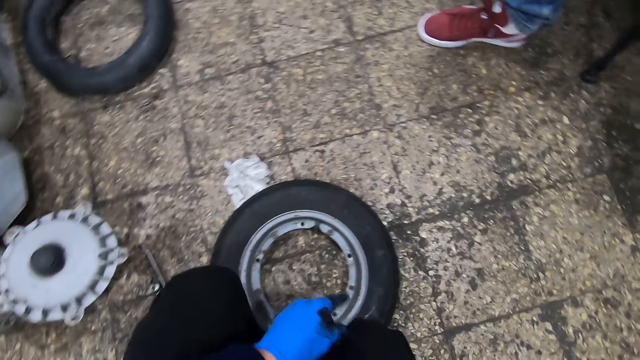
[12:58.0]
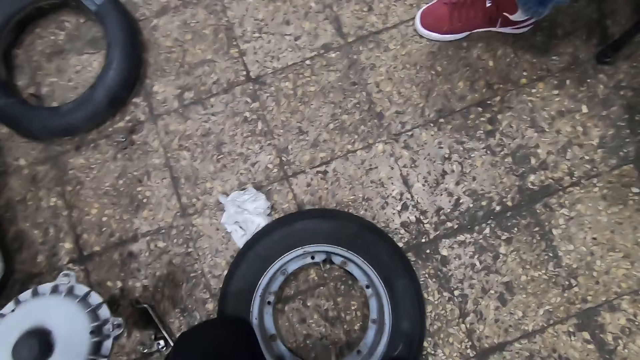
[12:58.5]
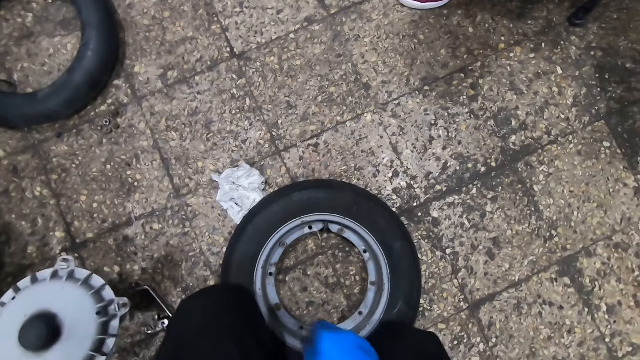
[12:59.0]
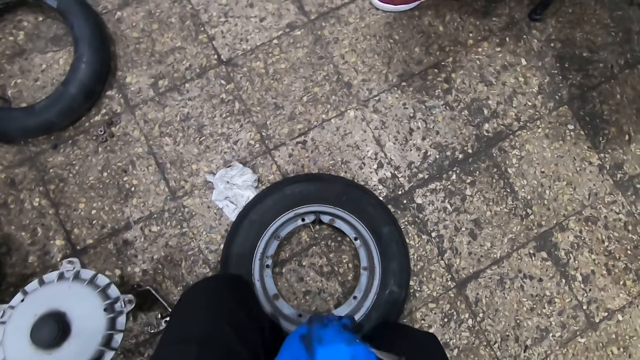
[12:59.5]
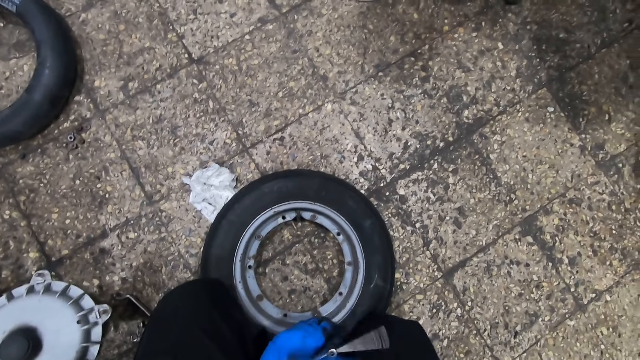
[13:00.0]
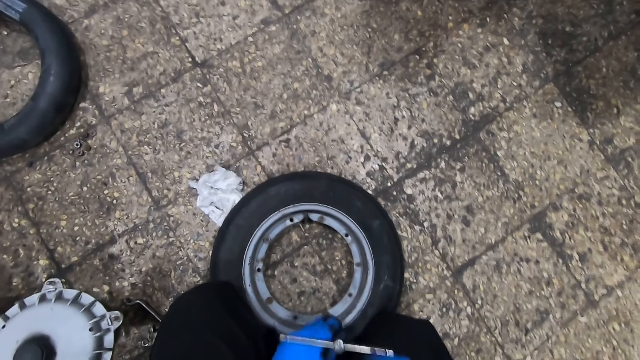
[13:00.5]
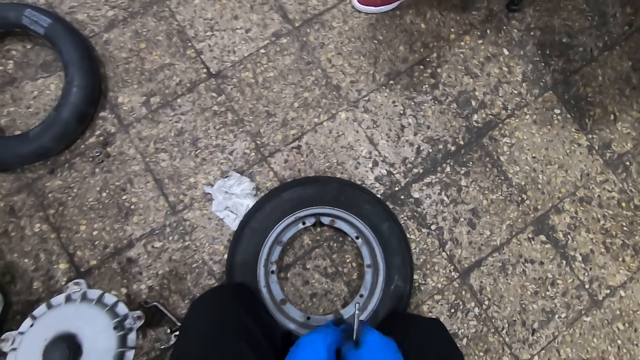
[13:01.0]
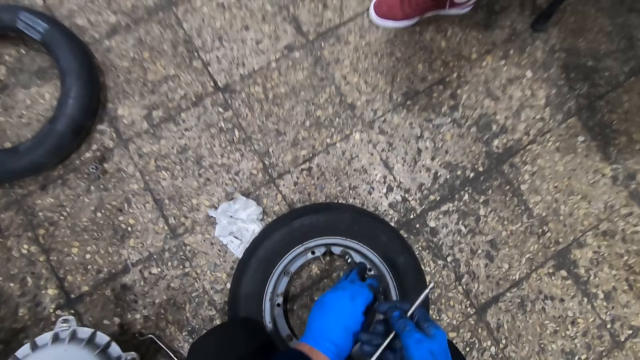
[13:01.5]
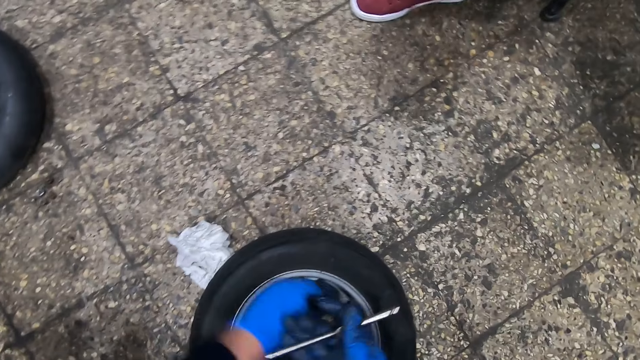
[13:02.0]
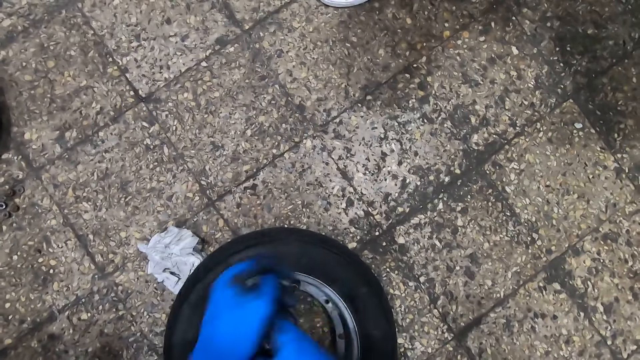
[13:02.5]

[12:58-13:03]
The camera wearer loosens the screws on the tire with the wheel wrench.

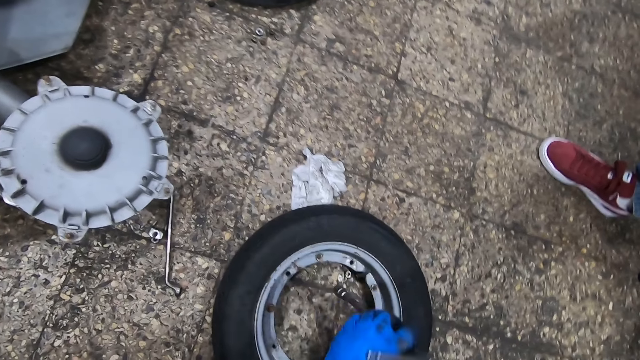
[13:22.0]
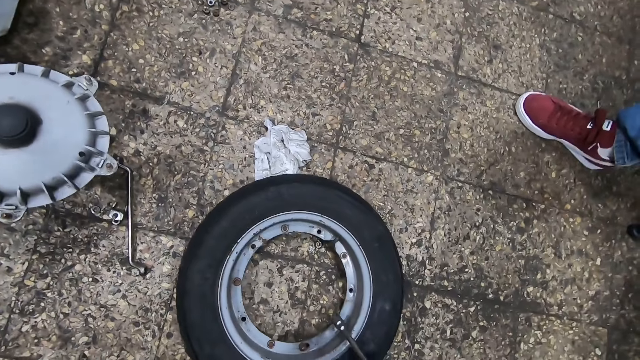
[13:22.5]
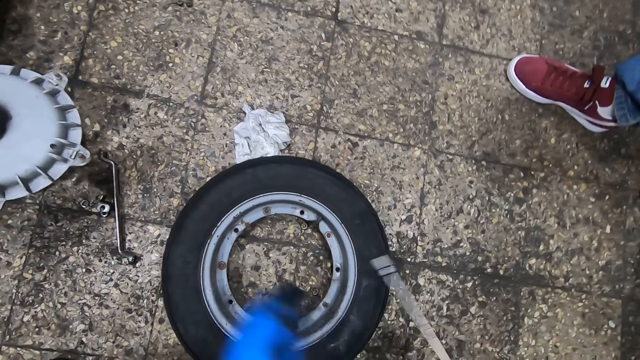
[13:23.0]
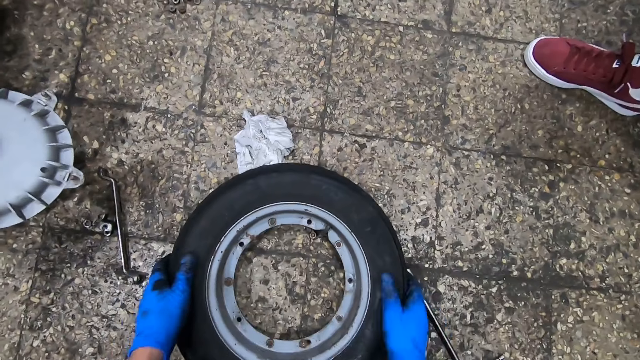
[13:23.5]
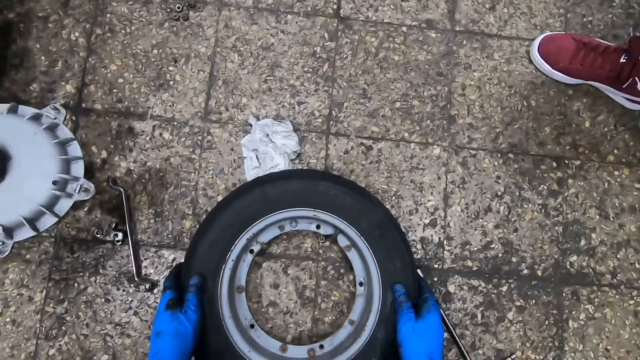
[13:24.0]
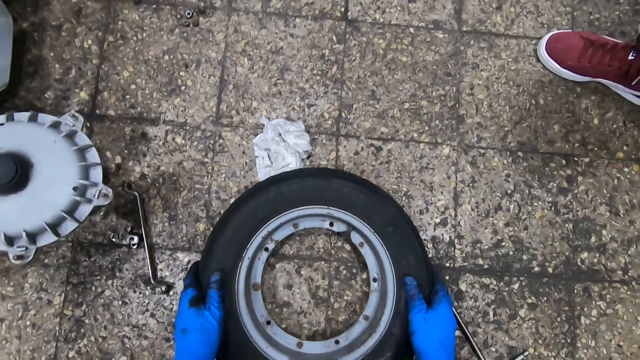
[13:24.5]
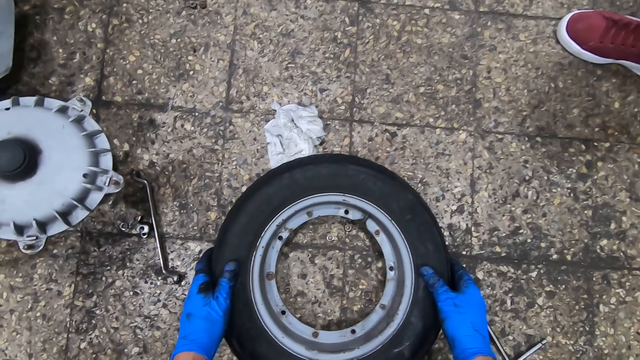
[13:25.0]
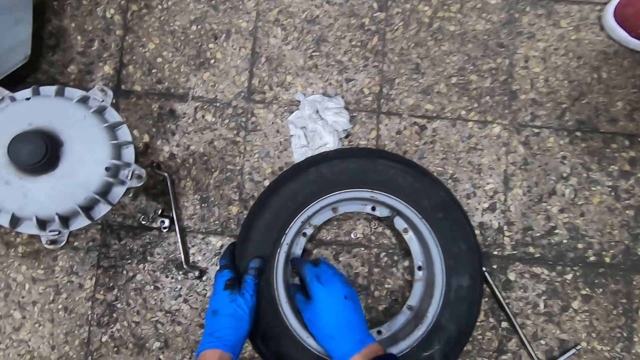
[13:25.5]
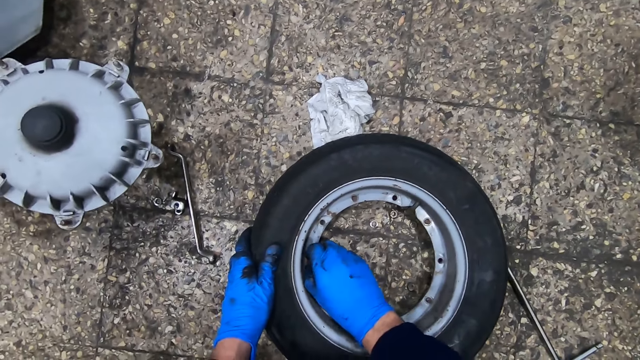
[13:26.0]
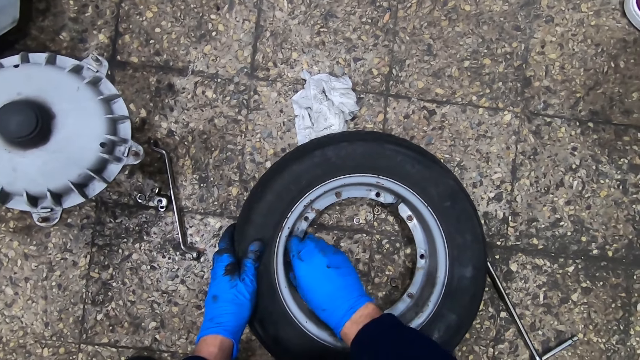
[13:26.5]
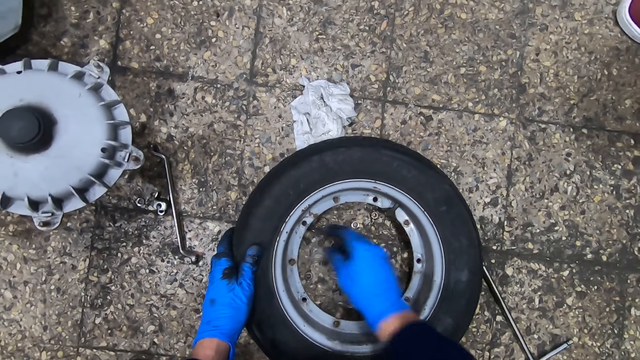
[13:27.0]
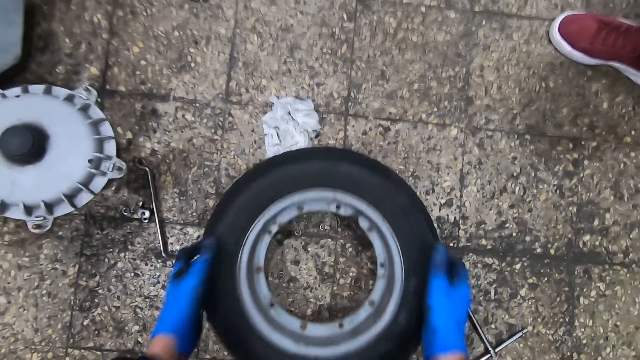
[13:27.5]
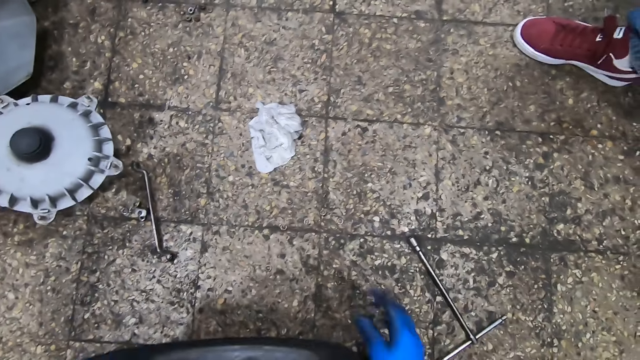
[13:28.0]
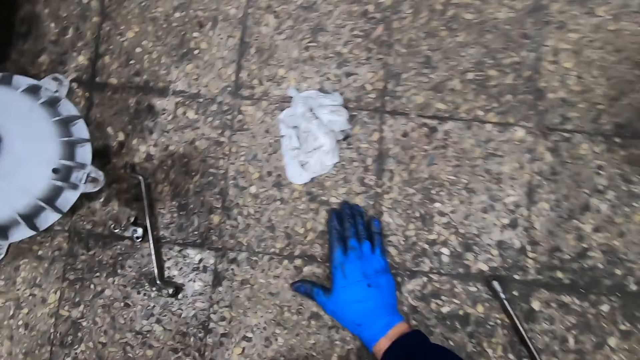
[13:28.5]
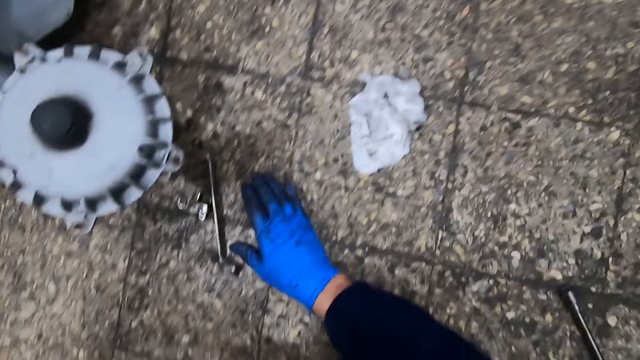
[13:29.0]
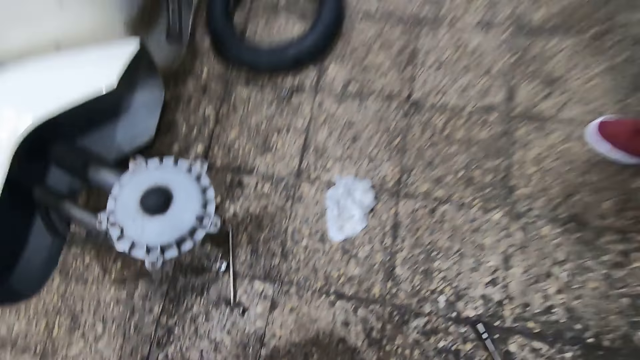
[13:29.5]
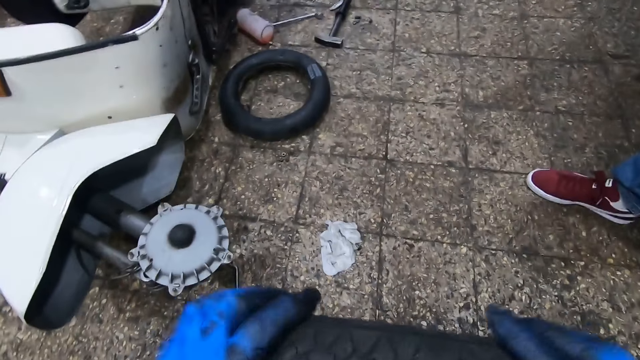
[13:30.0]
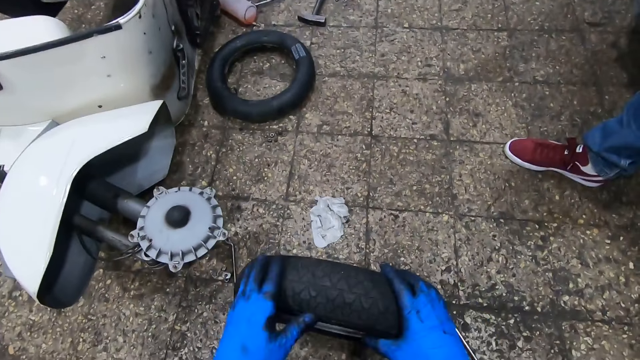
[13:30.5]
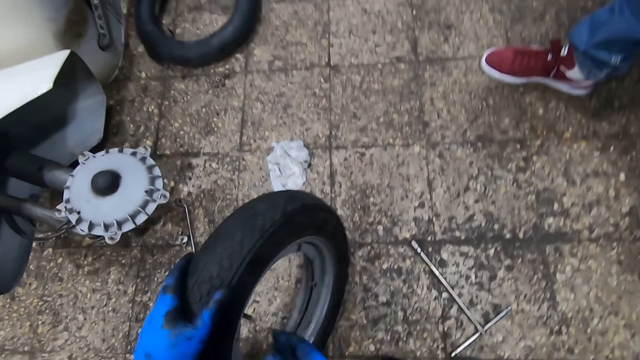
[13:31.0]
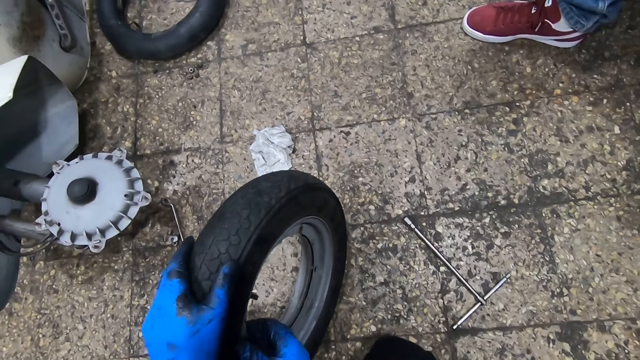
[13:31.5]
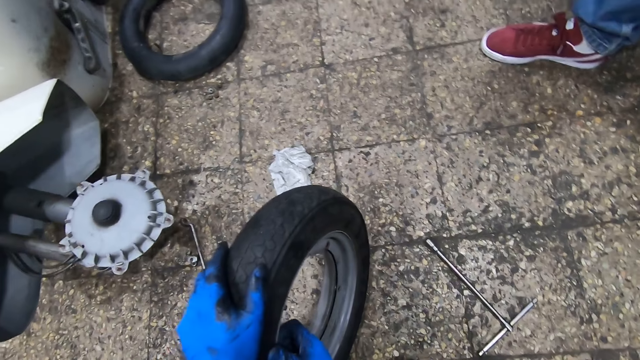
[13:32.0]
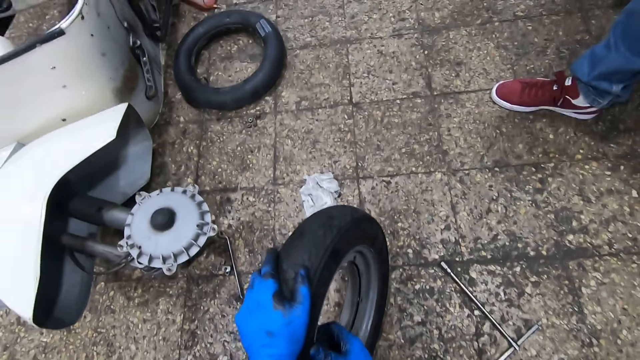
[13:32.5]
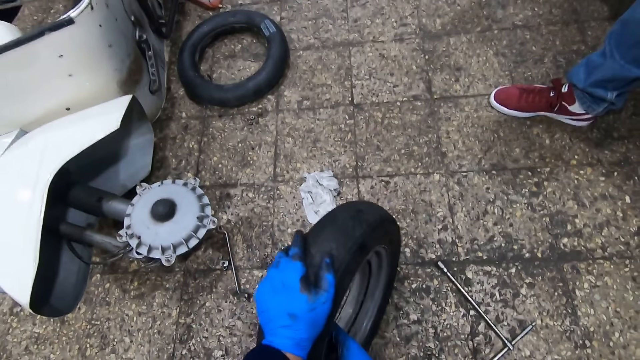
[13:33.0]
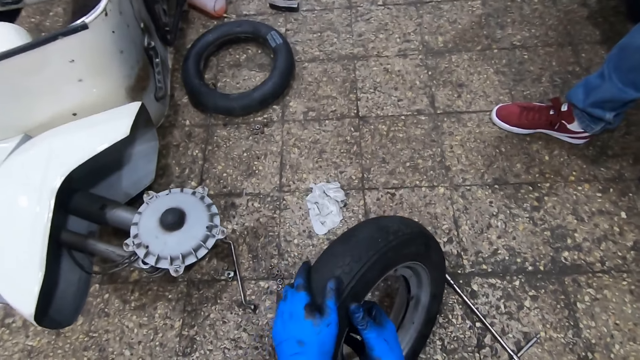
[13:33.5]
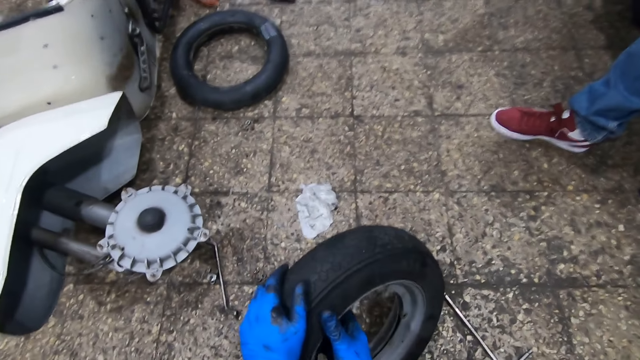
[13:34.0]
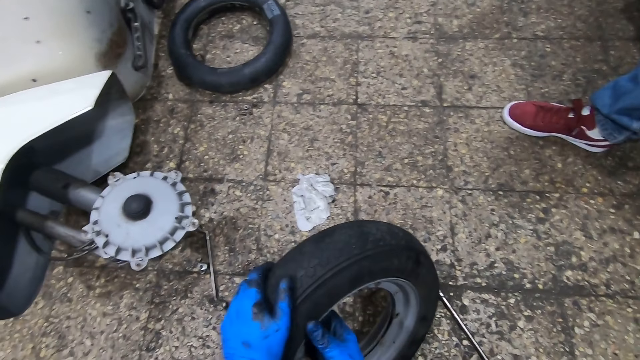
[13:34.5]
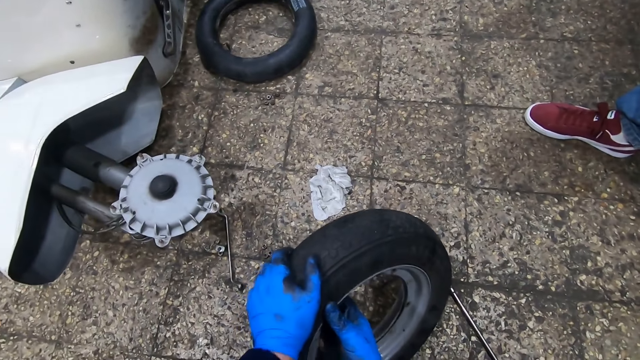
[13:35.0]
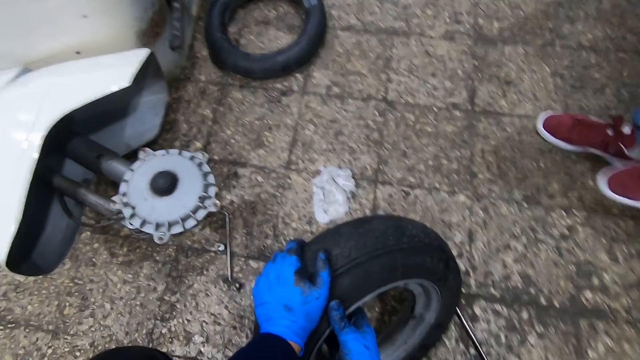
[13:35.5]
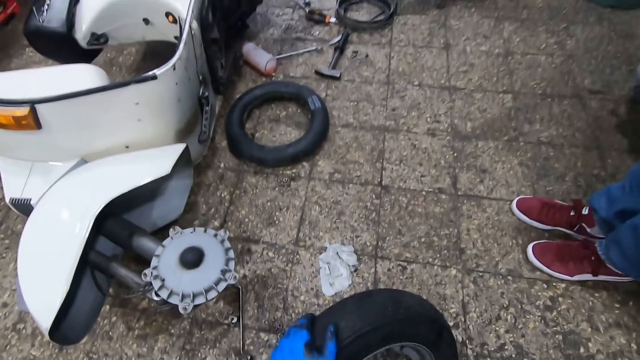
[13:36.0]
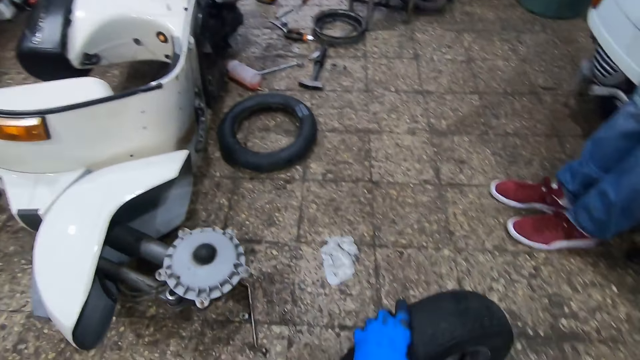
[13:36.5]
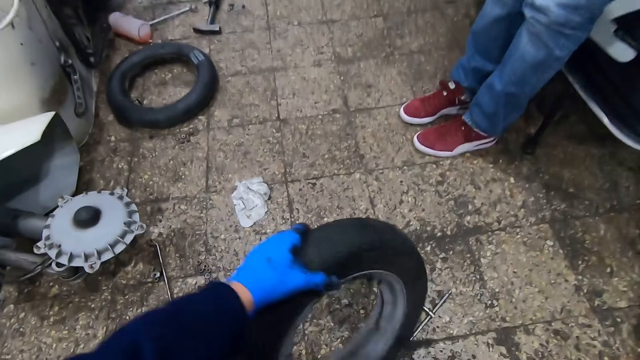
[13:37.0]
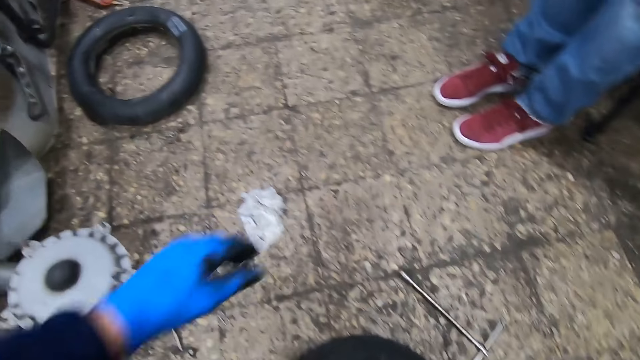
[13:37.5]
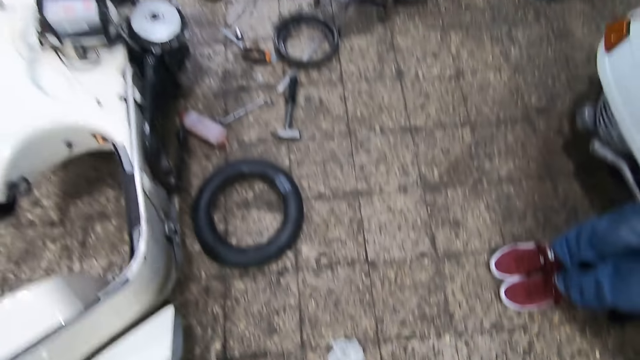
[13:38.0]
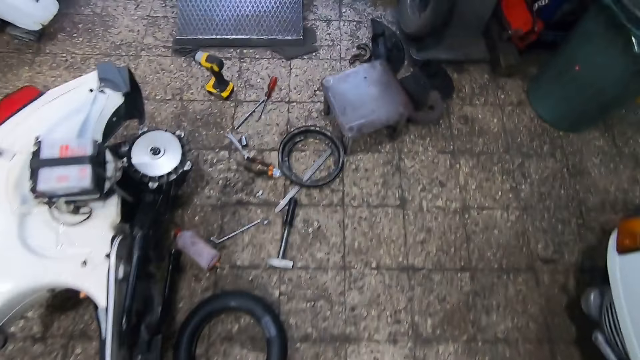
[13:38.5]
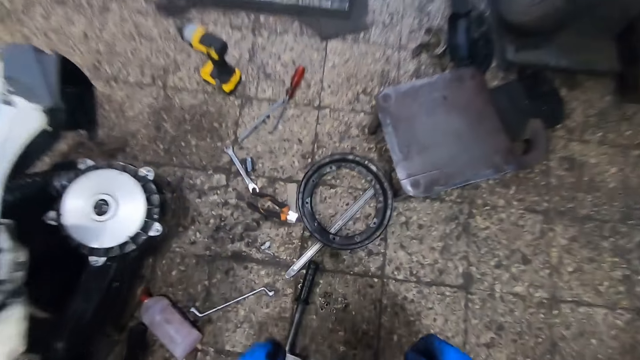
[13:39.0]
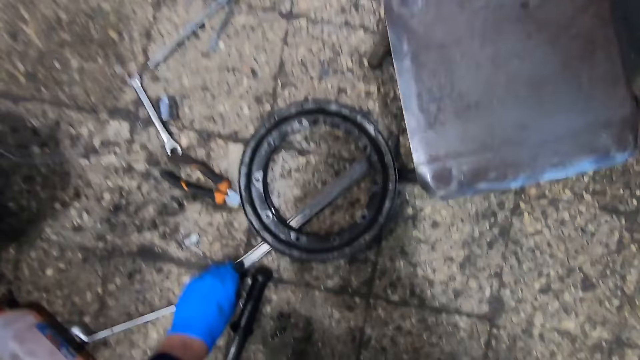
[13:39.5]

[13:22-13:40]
The camera wearer places the wheel wrench on the floor. He shakes off the screws from the tire with both hands. He pulls the tire. He takes out a screw from the tire with his right hand. He places the screw in his right hand on the floor. He picks up the tire from the floor with both hands. He gathers the screws on the floor with his right hand. He touches the floor. He hits the tire on the floor. He adjusts the wheel. He pulls the rim in the tire with his right hand. He drops the tire on the floor. He walks around the workshop. He picks up a ruler from the floor with his left hand.
